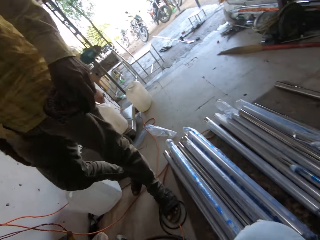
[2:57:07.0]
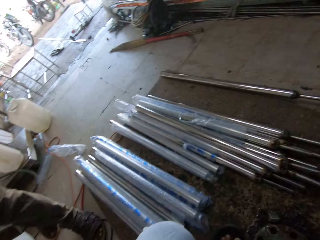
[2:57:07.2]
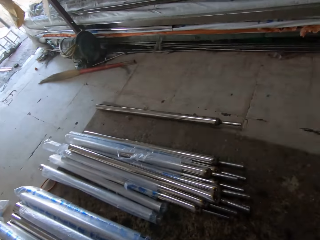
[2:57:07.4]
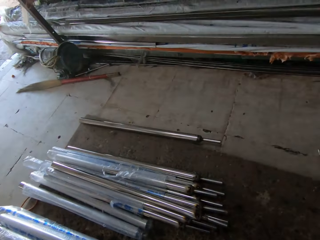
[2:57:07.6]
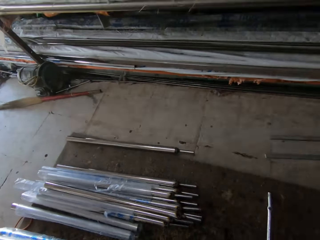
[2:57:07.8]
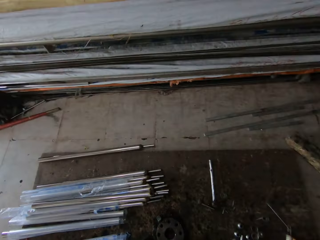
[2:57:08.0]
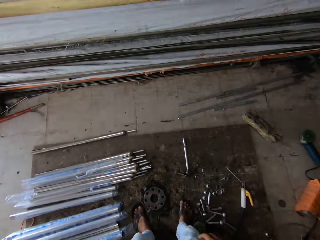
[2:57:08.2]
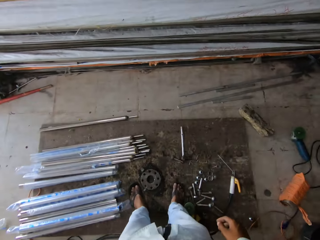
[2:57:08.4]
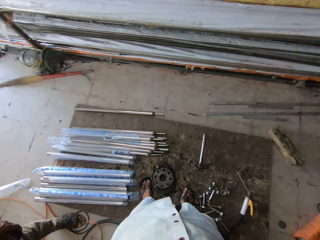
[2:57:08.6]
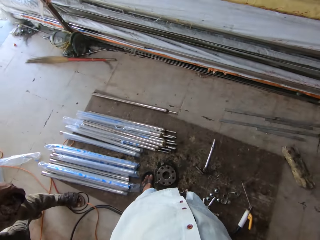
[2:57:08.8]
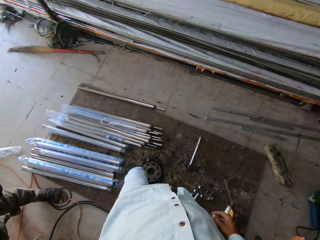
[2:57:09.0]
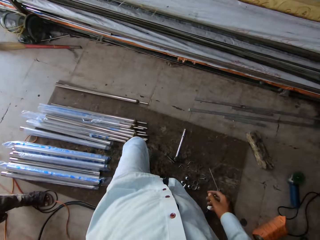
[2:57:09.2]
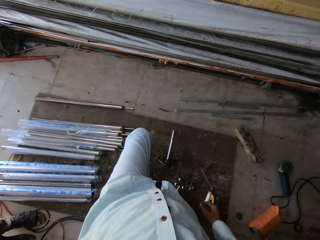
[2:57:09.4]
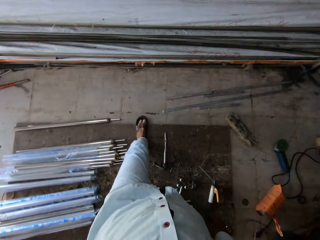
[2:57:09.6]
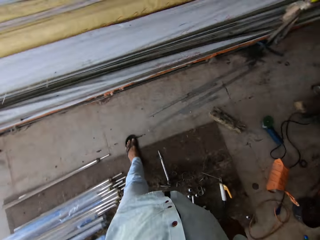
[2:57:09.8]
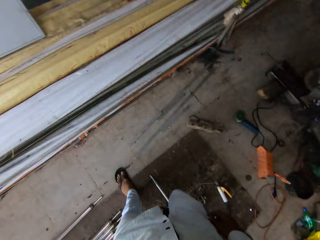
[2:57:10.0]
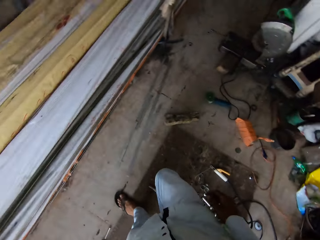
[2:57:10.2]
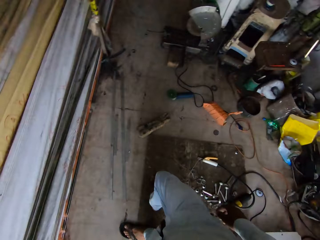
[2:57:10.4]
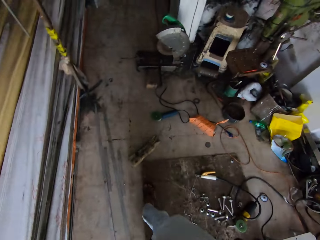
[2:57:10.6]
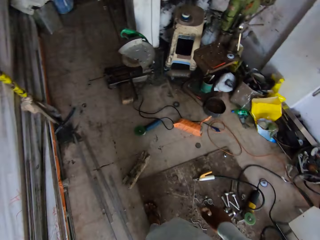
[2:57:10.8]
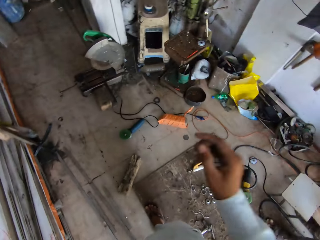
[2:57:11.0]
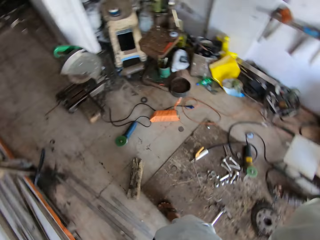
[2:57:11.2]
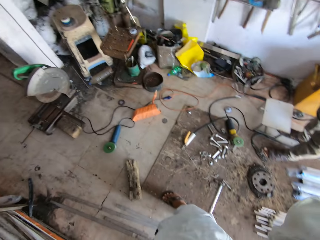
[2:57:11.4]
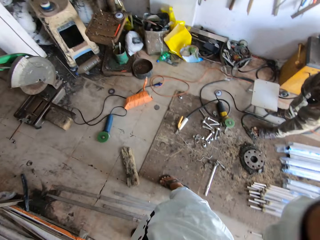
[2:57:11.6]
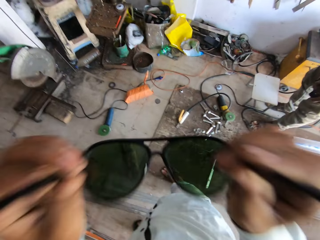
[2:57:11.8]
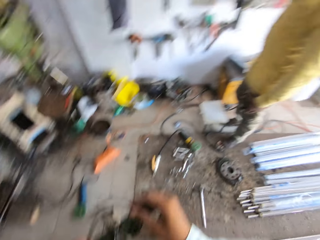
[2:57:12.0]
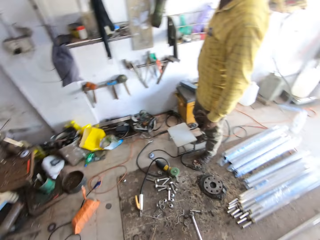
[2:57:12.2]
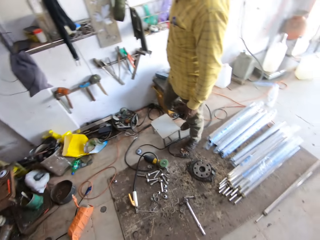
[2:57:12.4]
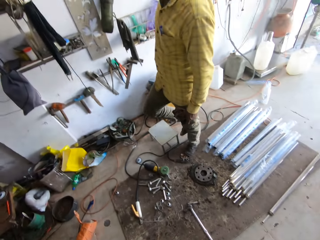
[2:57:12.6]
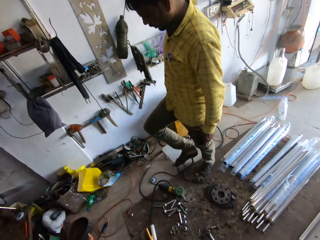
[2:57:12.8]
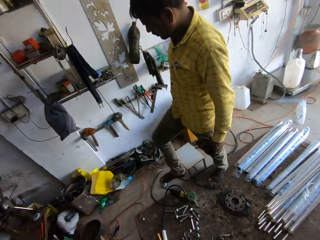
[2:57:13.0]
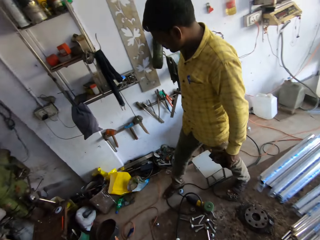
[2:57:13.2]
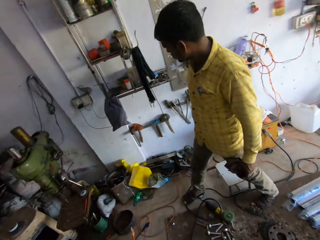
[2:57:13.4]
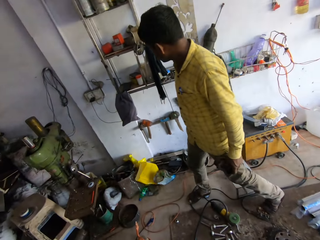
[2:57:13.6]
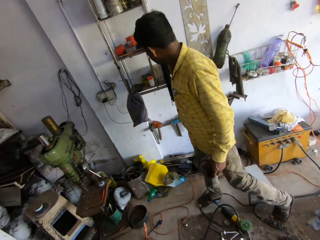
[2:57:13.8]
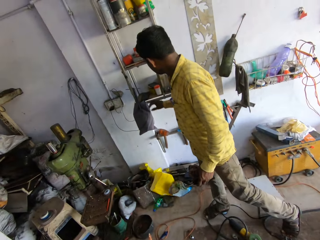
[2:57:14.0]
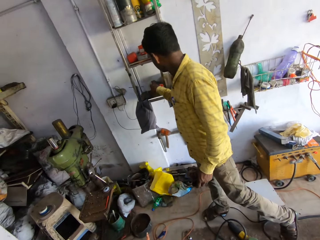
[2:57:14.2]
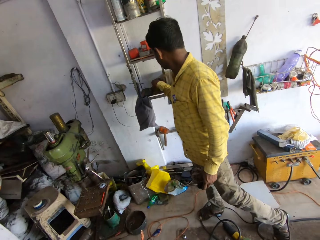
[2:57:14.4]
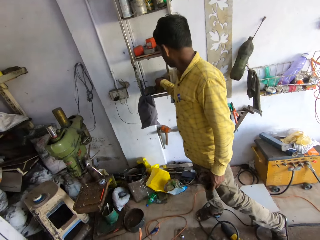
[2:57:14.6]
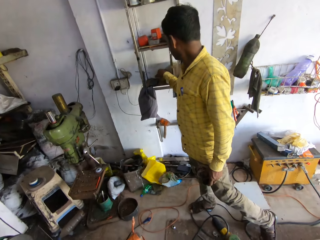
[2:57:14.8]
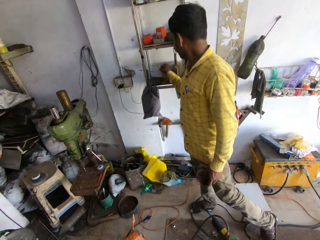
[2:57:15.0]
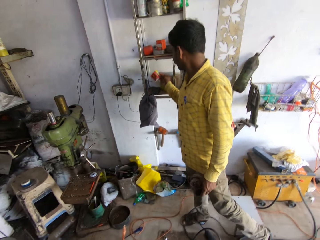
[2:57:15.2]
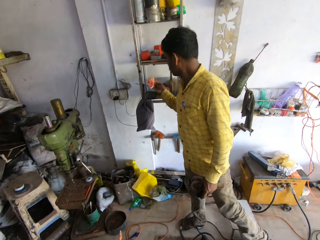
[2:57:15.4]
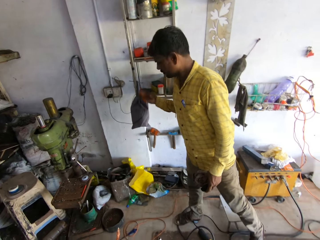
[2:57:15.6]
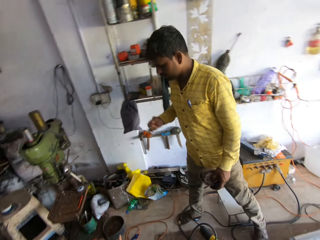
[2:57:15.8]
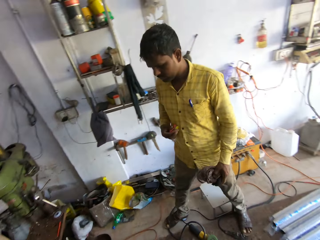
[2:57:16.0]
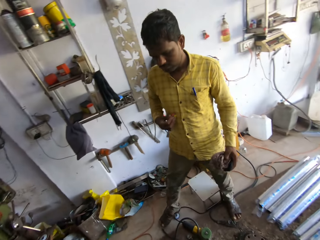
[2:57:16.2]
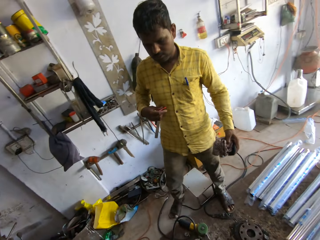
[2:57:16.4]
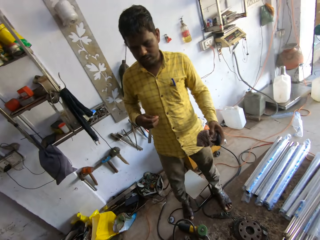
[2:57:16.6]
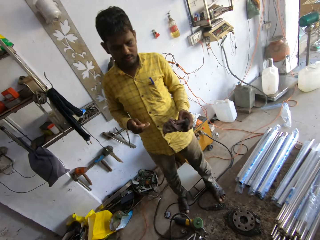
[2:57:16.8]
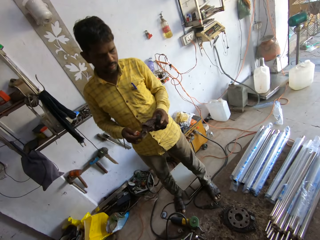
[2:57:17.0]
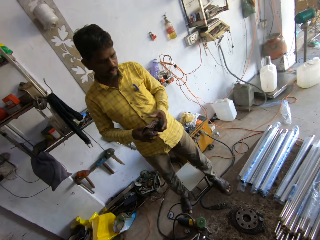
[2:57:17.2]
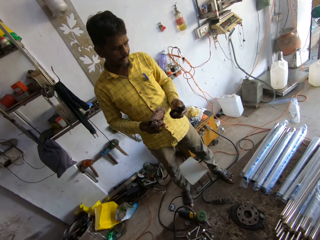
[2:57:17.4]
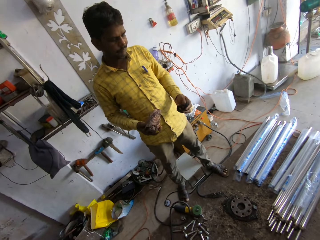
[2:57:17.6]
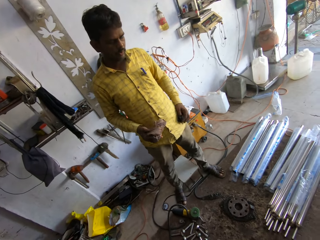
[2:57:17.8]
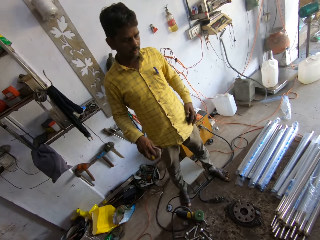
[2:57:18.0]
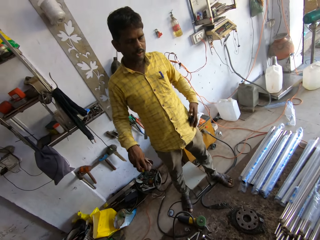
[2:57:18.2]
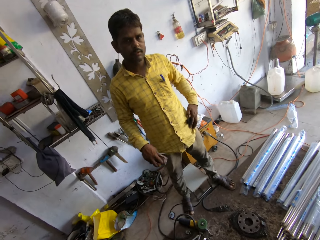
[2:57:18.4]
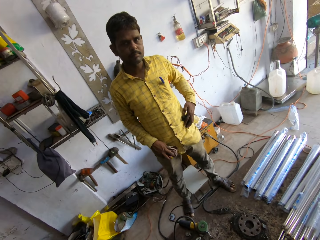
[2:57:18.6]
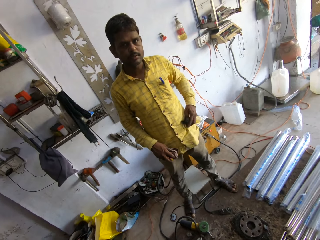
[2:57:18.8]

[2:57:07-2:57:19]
A man touches his pockets. The camera wearer looks around the workshop. They walk around the workshop and remove their eyeglasses or sunglasses. The man speaks to the camera wearer. The camera wearer communicates. The man walks in the workshop. He picks up a packet of medicine. He speaks to the camera wearer. The camera wearer communicates.

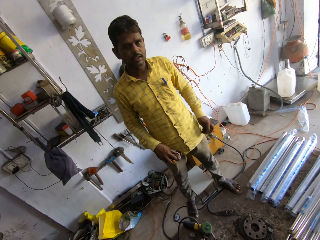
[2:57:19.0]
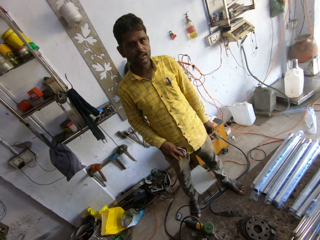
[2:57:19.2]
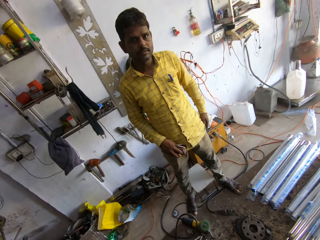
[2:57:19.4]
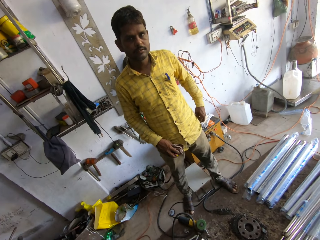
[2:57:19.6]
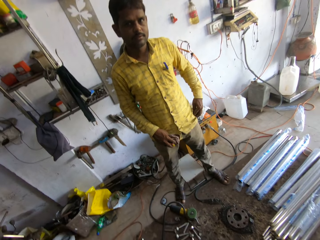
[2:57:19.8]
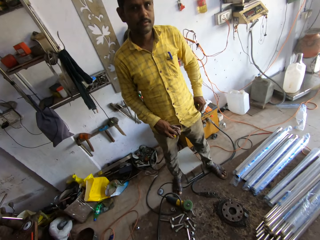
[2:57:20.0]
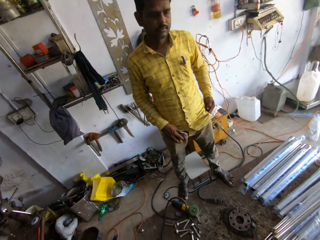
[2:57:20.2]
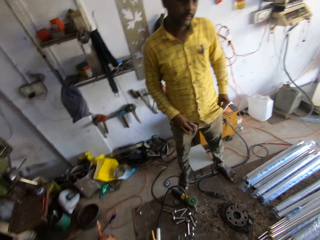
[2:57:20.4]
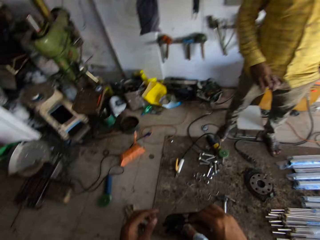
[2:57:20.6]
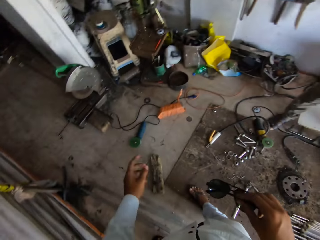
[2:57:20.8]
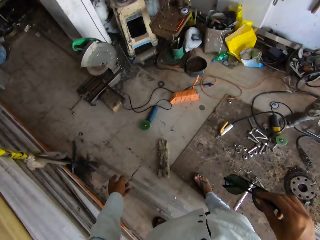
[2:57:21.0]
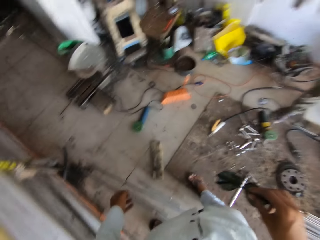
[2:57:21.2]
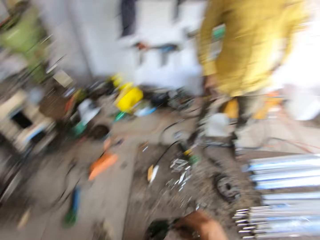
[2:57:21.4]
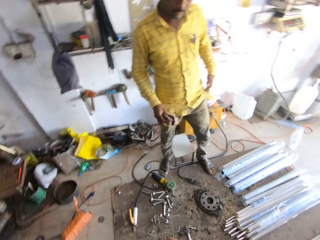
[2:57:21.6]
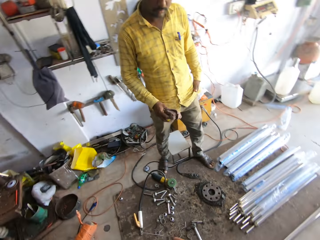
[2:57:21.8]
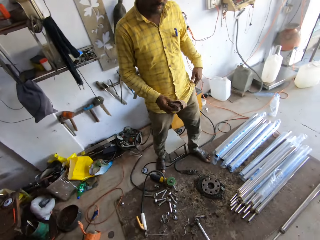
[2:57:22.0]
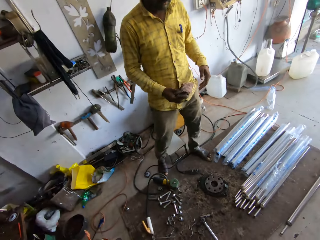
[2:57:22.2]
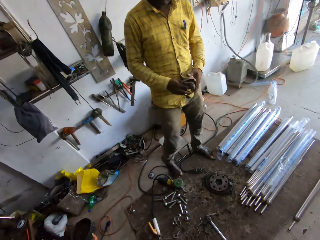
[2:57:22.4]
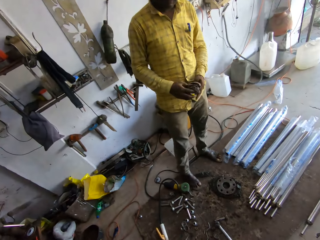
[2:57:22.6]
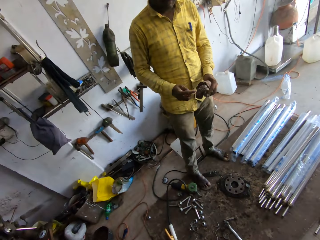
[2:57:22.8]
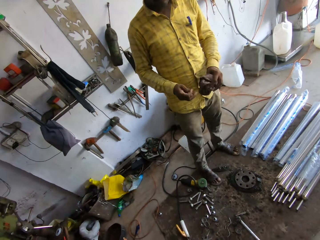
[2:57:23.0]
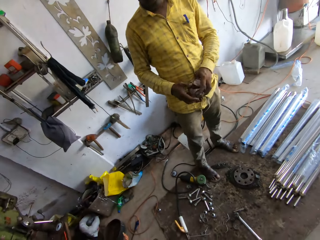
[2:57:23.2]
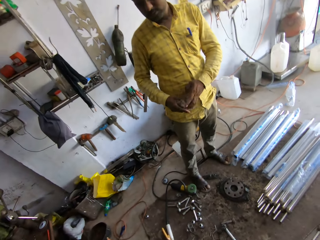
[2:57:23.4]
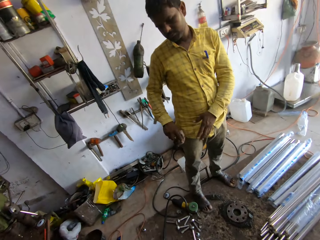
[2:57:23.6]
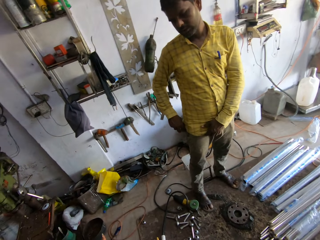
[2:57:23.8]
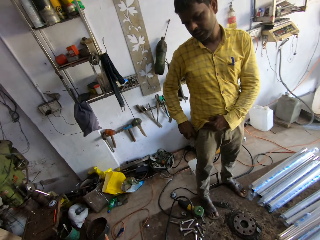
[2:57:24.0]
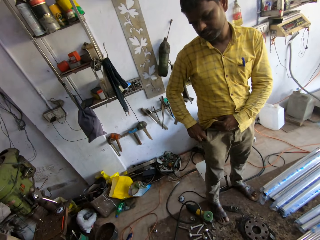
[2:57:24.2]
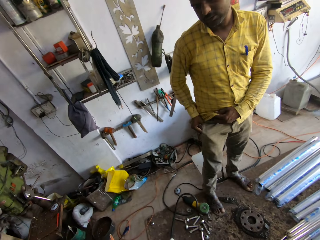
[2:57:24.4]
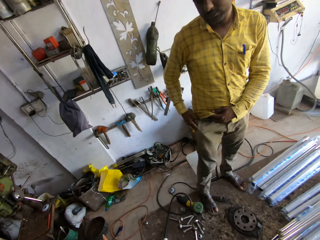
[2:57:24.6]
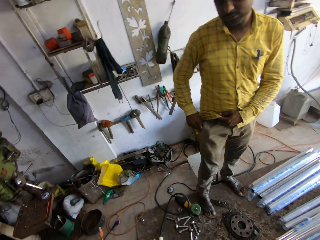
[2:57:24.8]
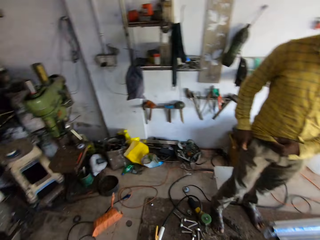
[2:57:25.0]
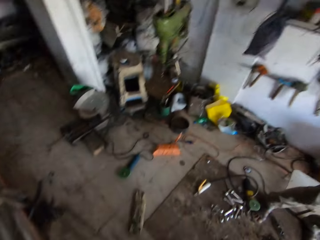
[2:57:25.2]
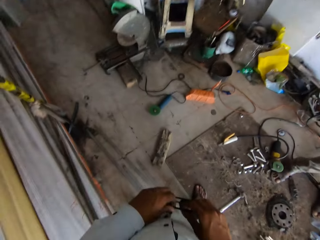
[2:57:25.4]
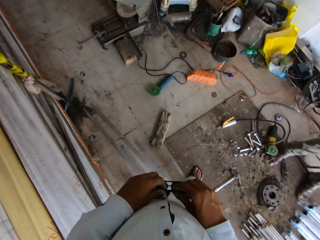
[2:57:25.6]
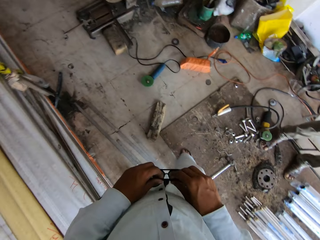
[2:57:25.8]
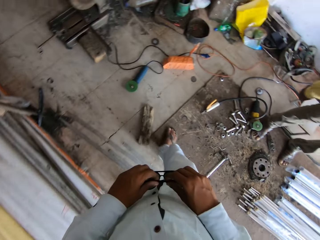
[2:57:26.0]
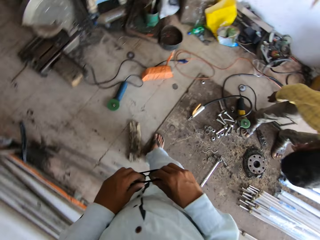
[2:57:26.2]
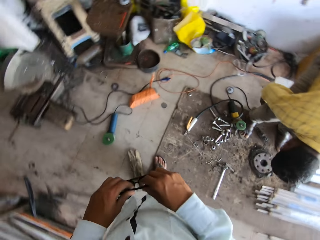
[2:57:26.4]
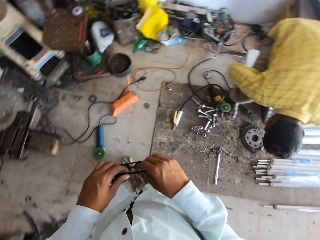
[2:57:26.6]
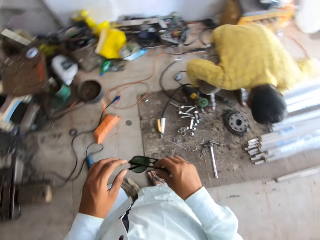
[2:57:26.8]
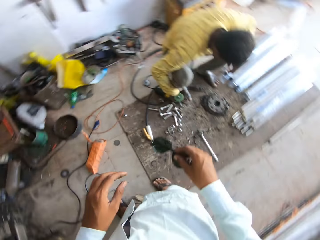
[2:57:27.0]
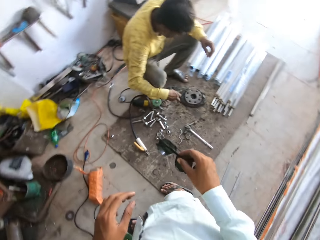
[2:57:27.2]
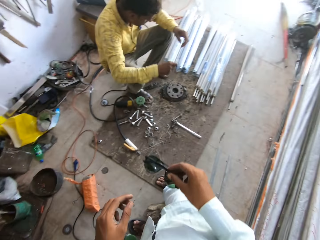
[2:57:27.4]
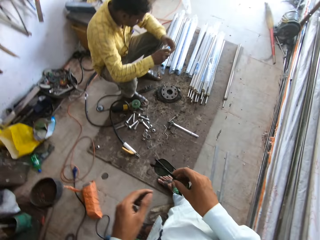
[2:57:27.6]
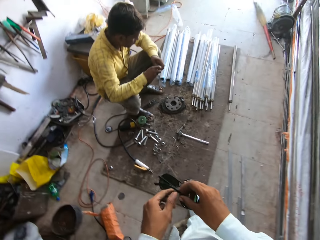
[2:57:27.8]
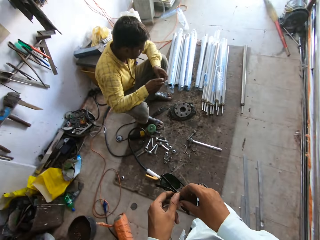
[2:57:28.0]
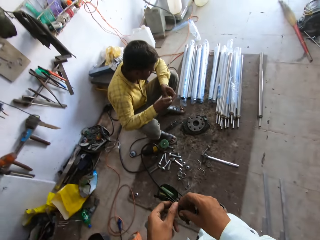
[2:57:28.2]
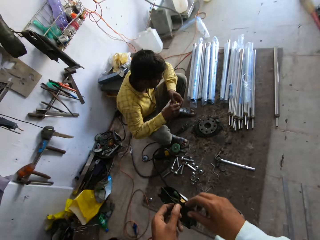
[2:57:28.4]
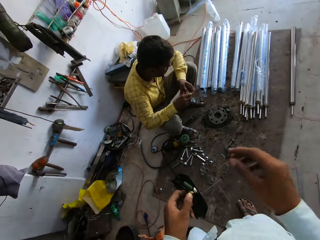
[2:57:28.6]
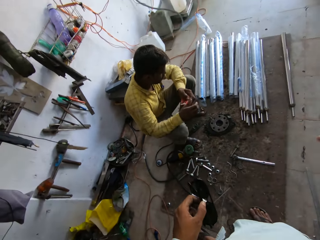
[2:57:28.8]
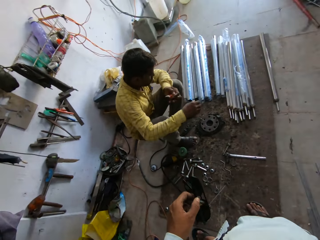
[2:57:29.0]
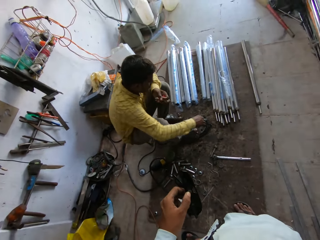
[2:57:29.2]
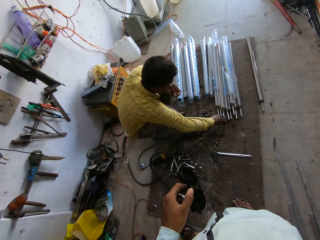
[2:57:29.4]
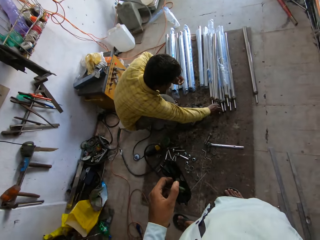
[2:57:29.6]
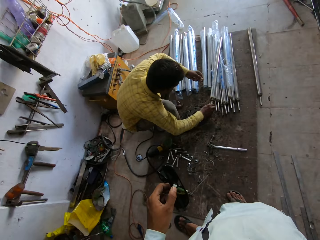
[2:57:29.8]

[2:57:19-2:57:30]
A man looks at the camera wearer. He looks up and returns the handkerchief in the pocket. The camera wearer speaks to the man. They look around the workshop and walk in the workshop. The man sits. The camera wearer looks at the man and speaks to the man.
